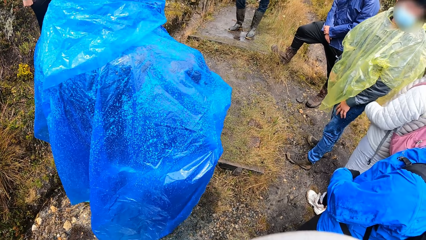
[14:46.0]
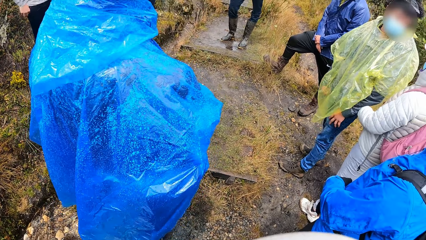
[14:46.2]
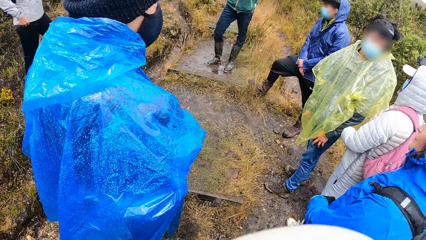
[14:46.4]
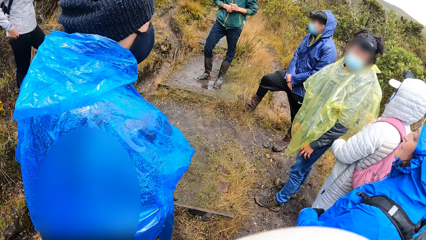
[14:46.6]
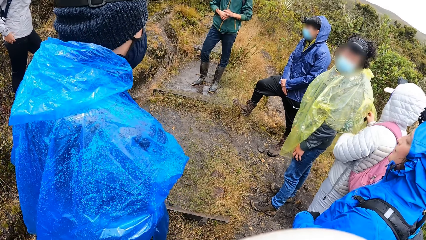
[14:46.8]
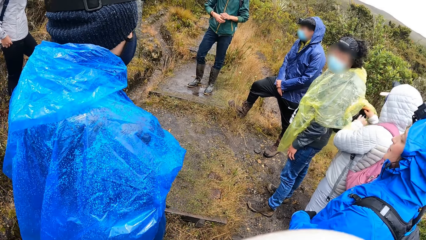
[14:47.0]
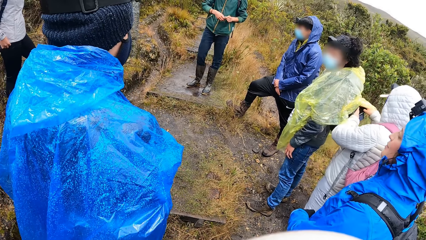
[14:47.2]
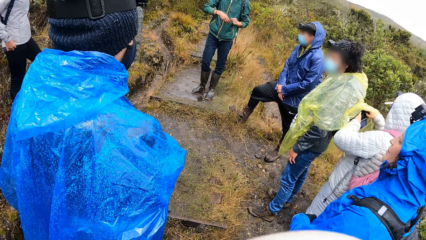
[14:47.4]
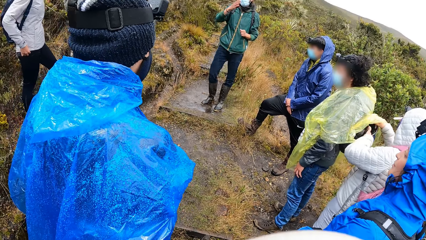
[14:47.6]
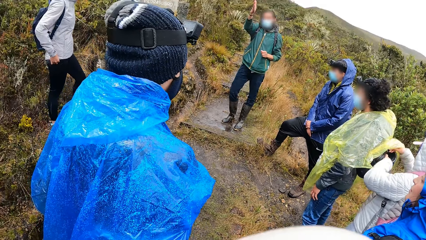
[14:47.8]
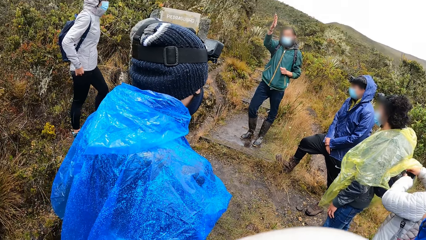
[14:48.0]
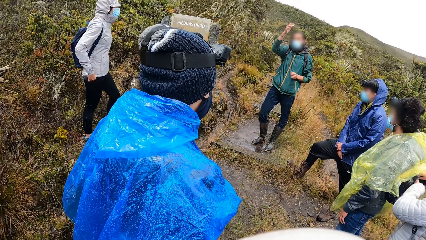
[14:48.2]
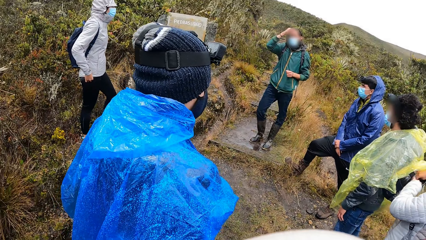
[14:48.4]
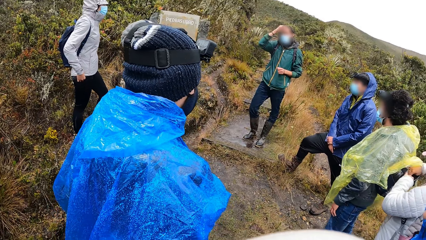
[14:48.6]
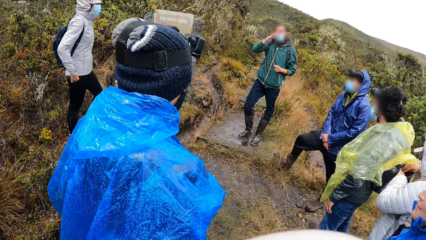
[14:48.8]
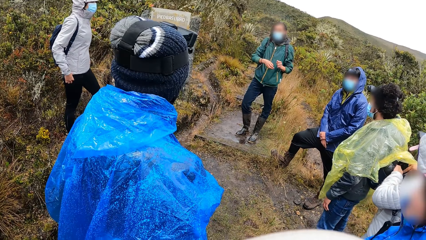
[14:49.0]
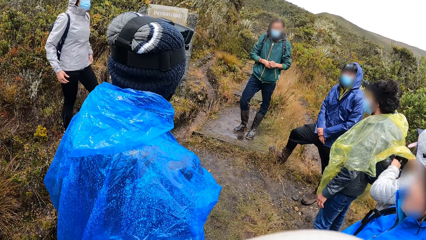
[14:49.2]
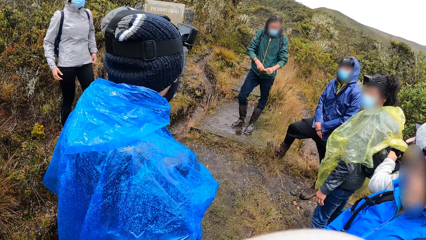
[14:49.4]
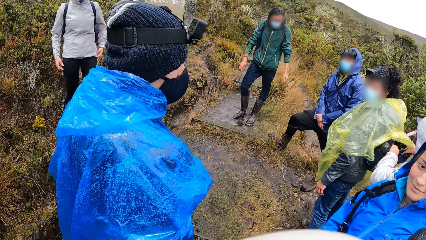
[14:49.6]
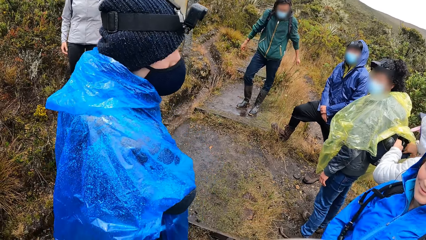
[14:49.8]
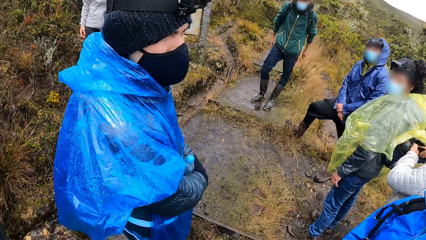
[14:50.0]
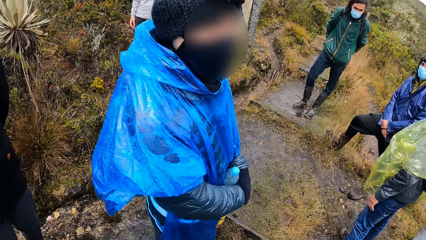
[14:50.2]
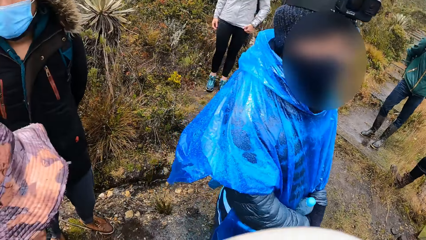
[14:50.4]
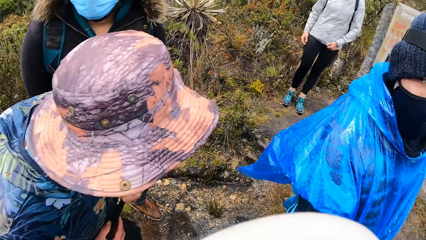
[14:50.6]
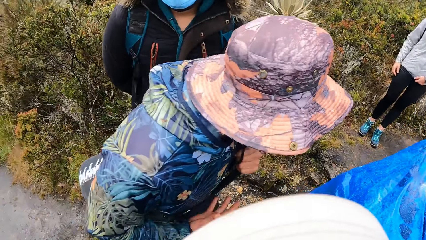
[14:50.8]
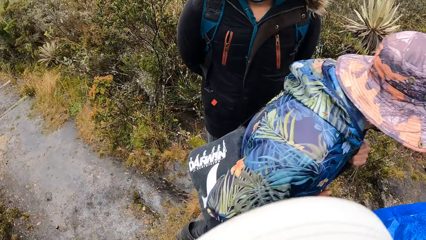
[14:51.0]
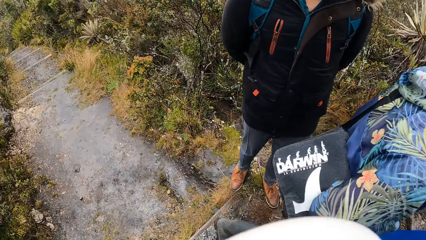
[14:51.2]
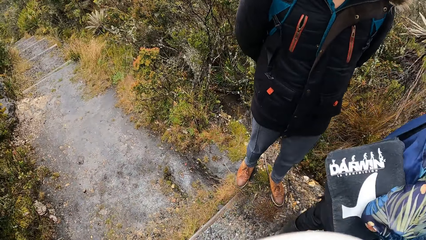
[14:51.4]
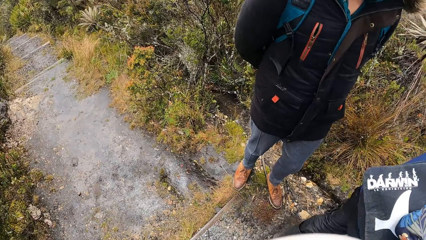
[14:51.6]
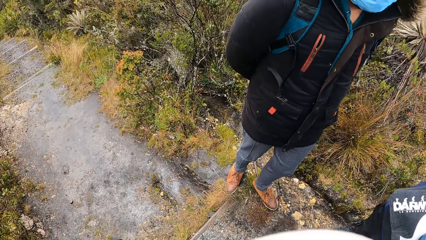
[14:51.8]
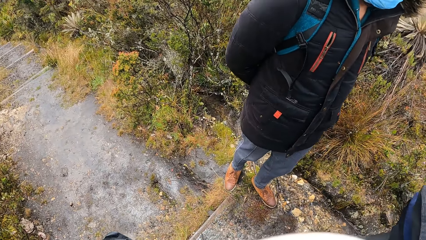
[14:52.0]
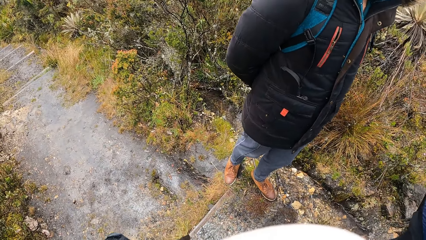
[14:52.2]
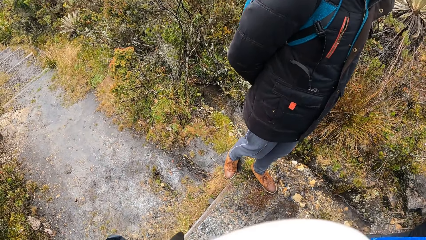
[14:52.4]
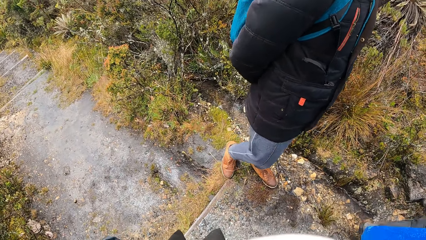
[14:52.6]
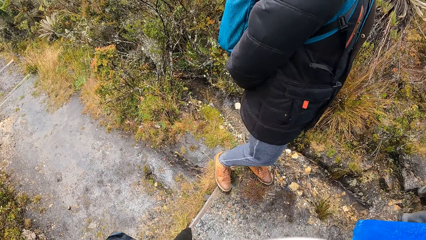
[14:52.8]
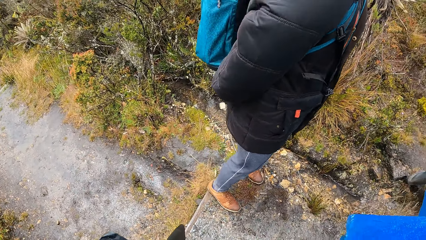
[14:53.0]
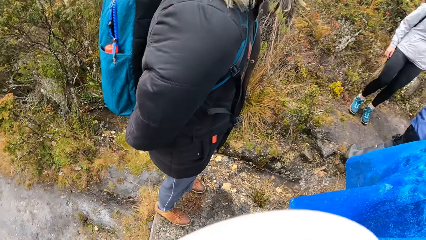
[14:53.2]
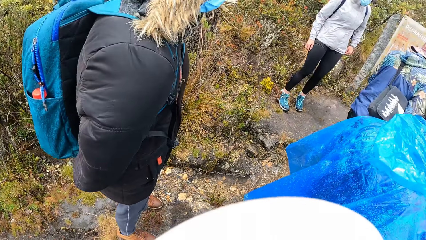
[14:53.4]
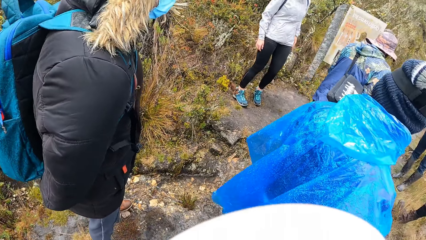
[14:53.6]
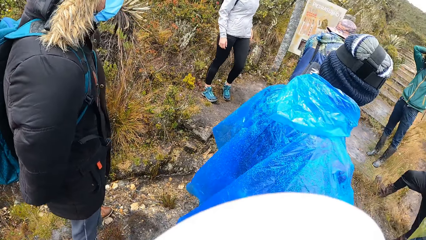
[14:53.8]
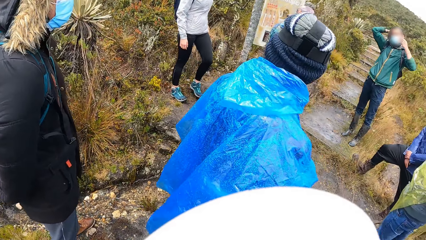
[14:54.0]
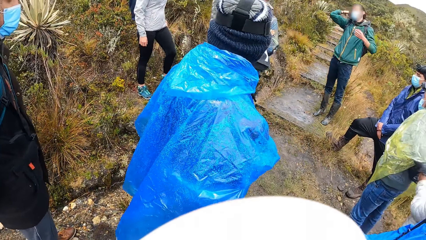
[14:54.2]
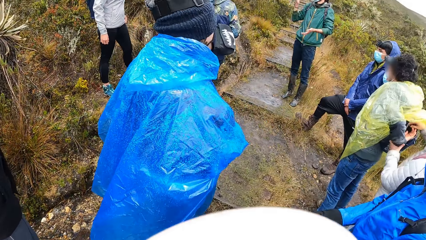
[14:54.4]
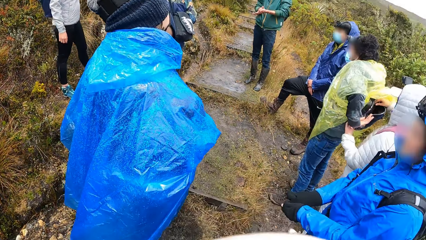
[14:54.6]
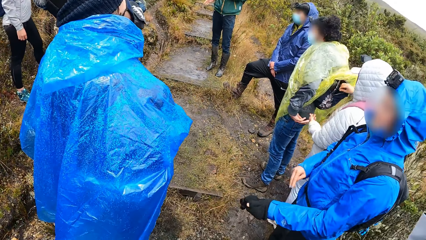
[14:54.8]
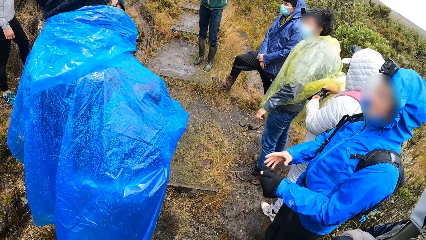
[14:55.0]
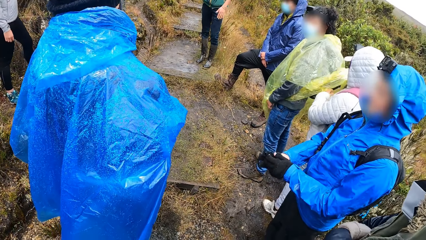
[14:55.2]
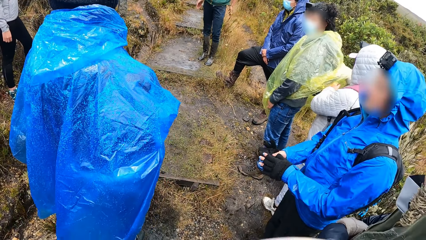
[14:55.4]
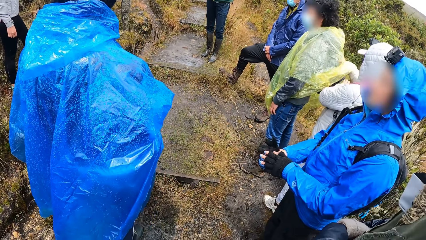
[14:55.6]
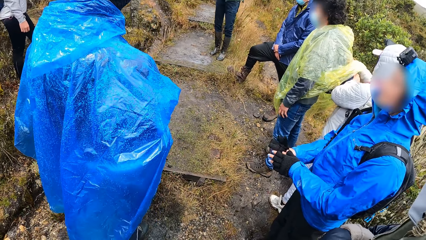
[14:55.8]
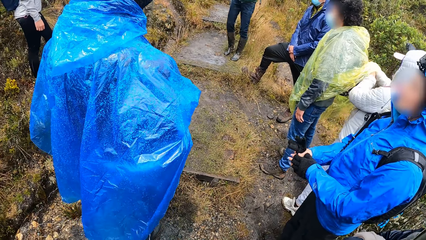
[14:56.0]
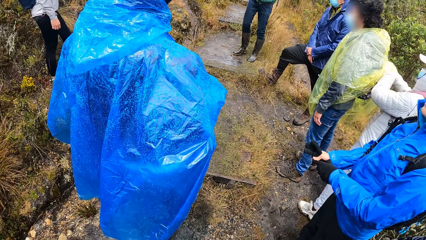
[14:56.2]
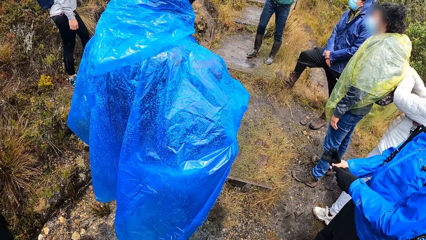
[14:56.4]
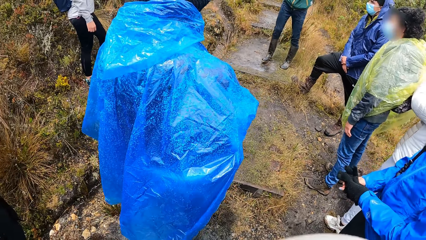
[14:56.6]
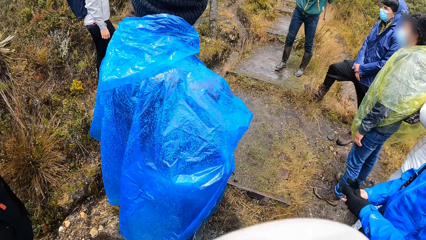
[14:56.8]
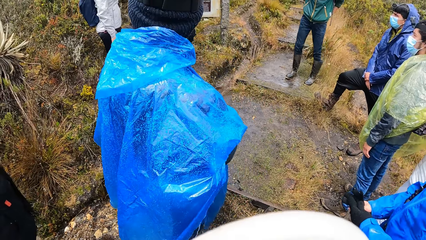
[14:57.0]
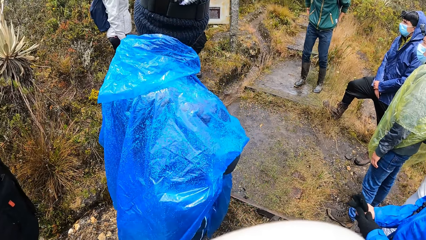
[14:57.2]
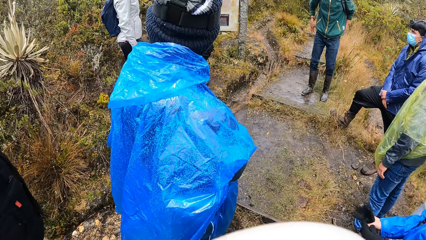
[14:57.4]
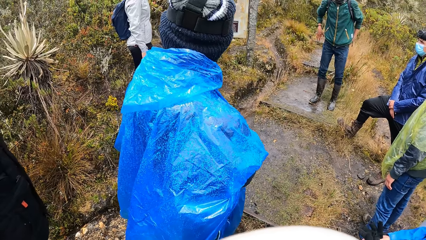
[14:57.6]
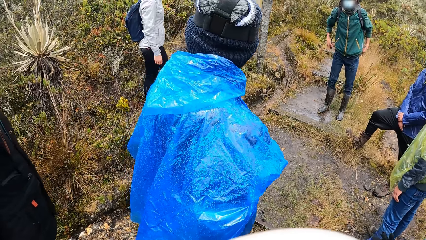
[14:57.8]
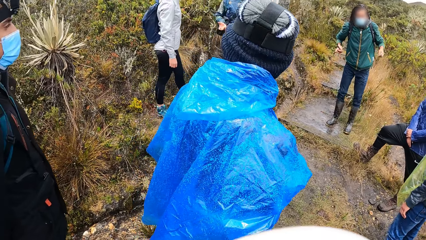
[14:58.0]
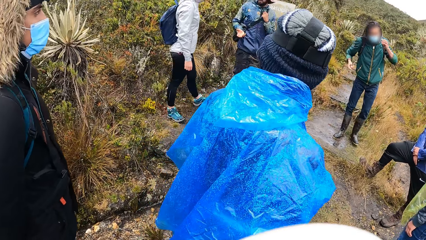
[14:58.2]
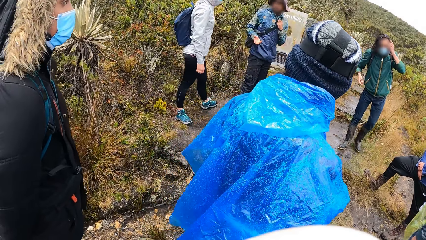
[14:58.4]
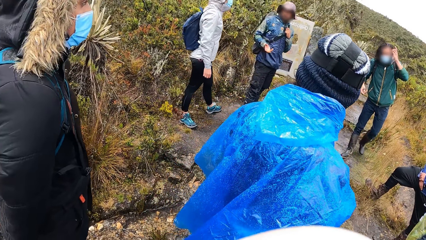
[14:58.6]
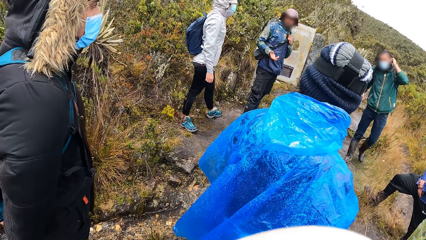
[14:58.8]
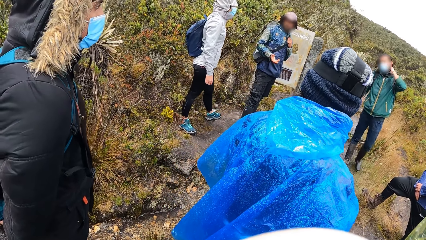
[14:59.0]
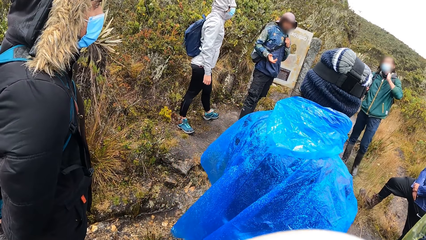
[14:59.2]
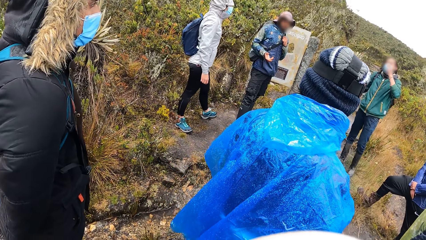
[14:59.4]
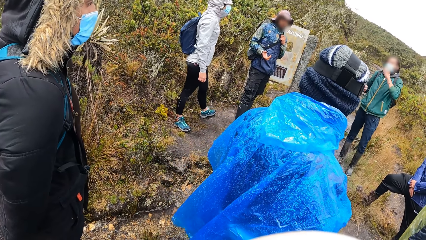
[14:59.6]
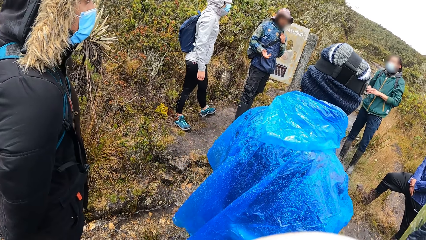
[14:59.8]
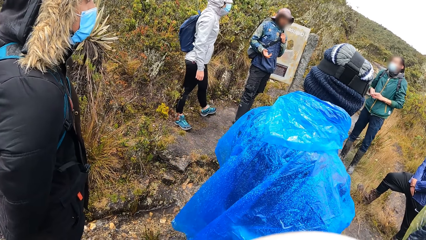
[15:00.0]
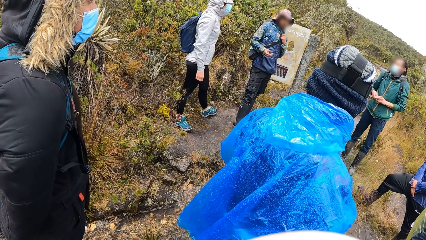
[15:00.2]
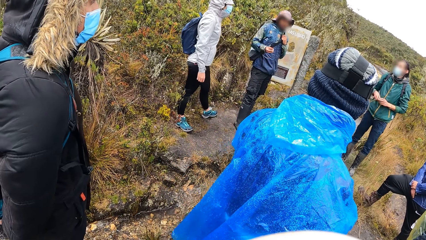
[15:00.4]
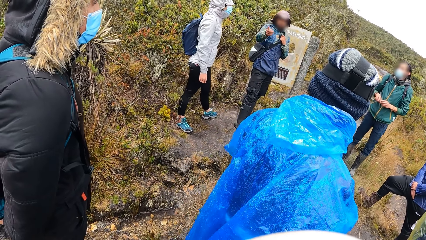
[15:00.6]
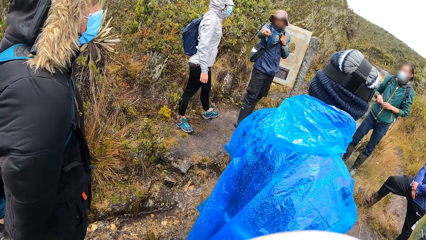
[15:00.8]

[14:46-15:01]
The woman searches the bag of another woman with both hands.
